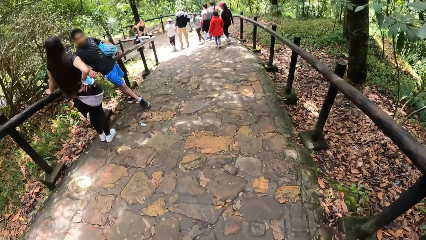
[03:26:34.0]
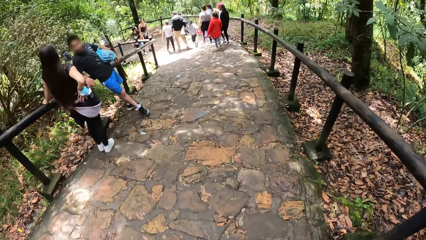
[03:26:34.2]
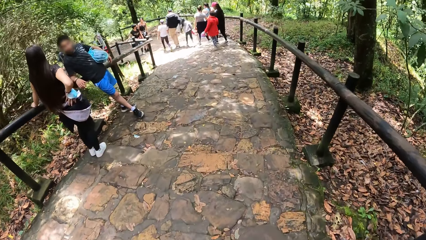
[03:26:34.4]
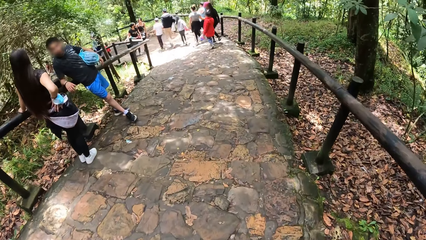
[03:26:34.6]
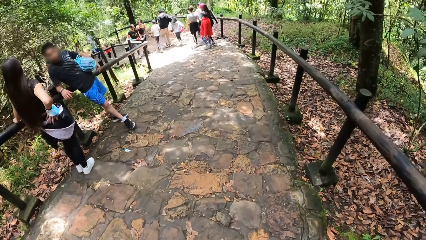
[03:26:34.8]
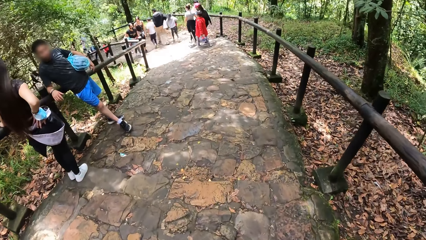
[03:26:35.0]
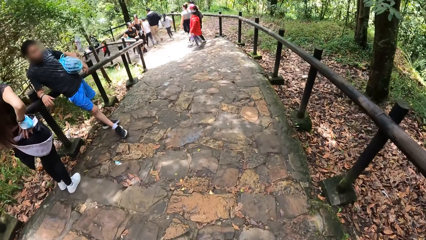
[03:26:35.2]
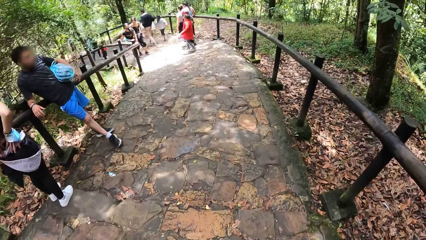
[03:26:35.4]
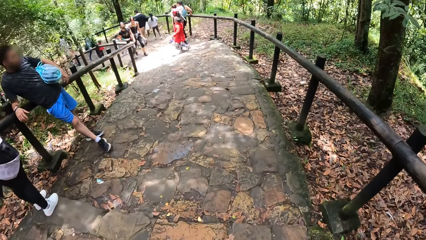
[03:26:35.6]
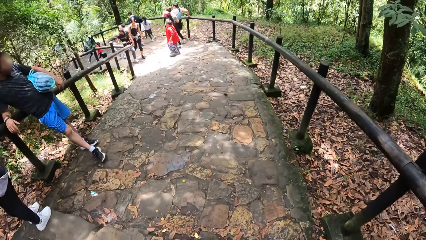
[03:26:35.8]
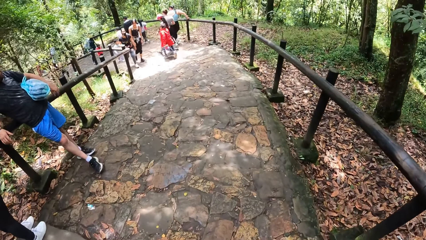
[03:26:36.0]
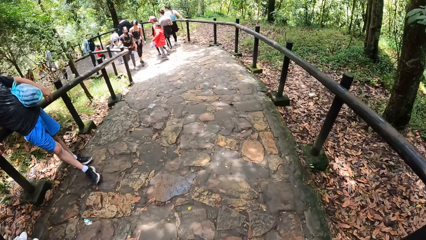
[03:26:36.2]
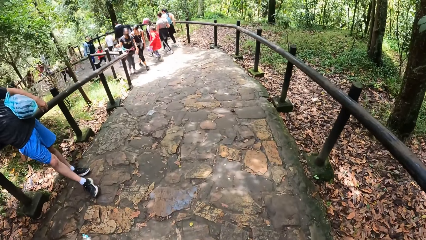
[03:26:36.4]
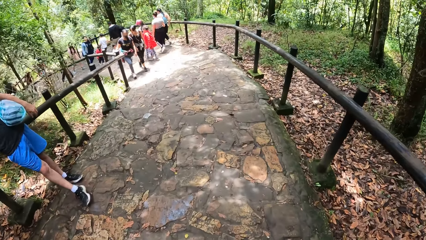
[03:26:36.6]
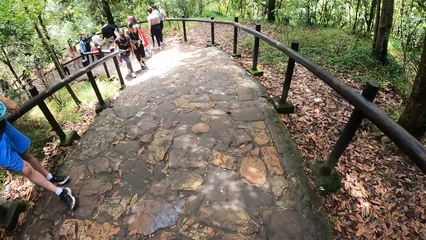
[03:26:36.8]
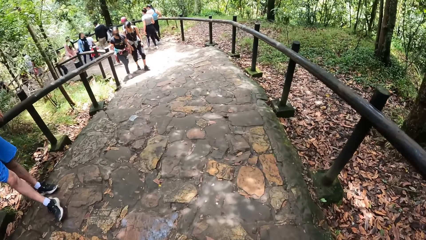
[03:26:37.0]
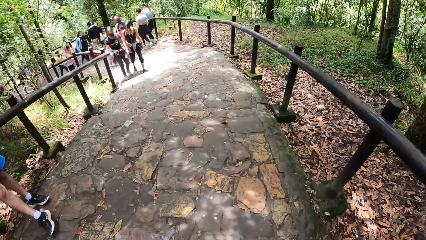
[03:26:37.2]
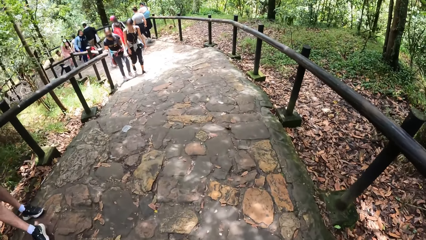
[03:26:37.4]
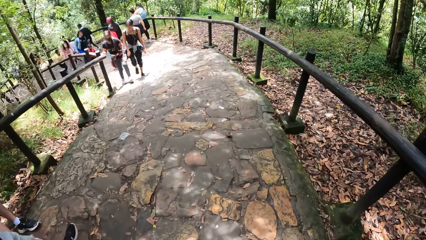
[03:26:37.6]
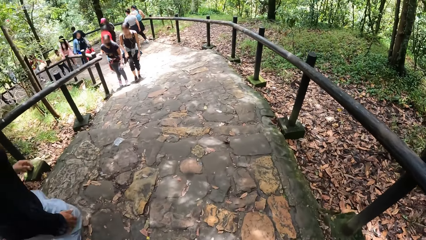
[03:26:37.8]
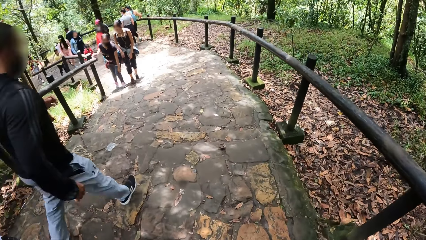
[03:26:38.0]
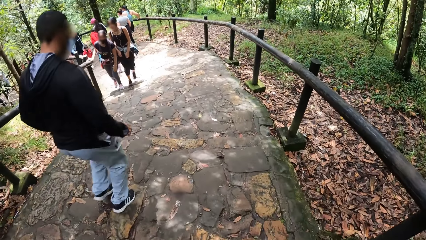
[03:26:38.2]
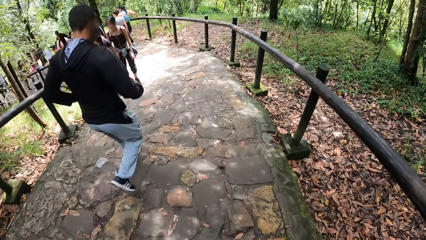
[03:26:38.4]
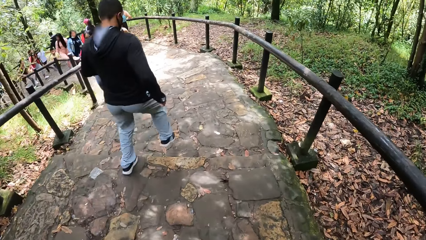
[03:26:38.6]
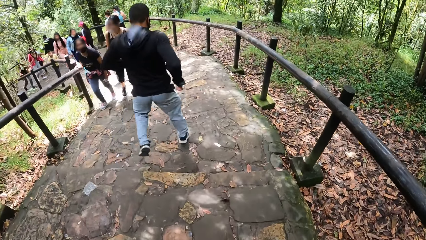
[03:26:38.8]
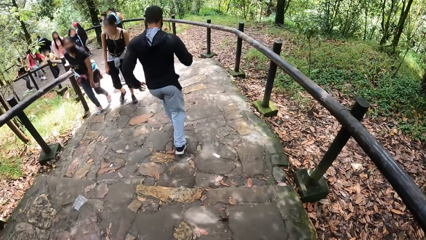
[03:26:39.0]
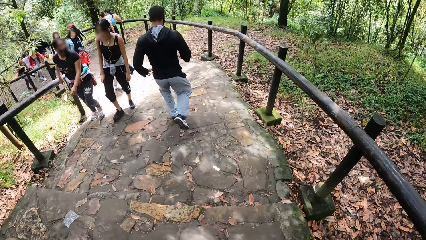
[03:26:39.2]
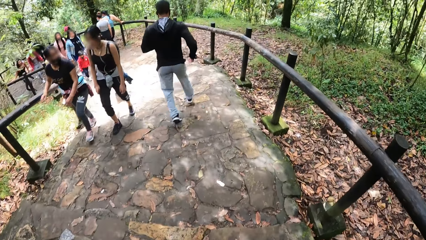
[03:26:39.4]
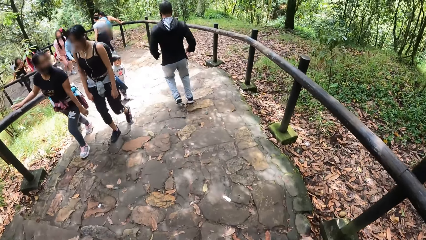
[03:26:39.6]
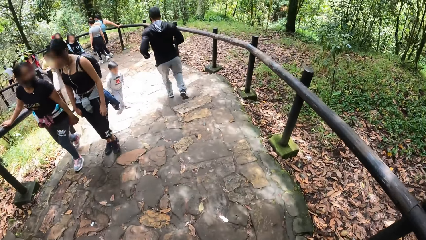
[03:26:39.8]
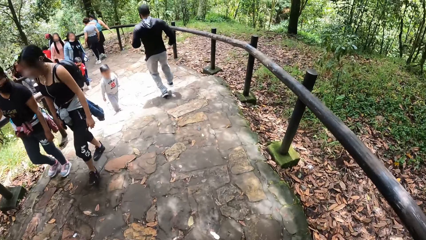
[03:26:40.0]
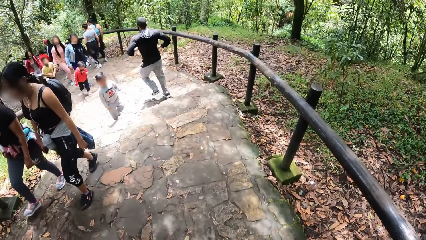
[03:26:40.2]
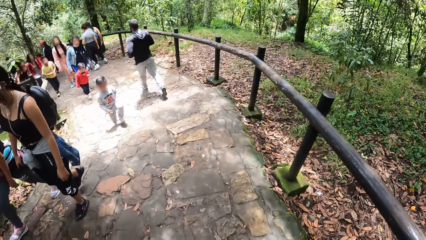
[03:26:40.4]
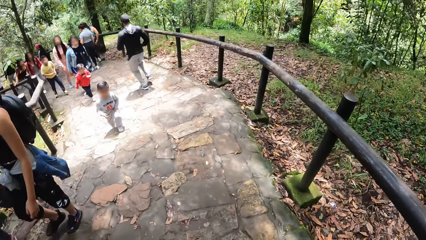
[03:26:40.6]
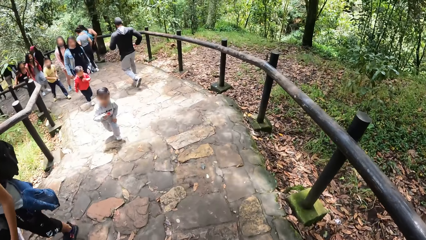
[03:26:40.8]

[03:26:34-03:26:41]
The camera wearer walks around.

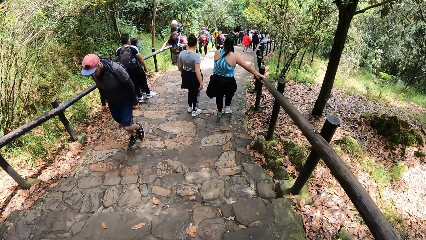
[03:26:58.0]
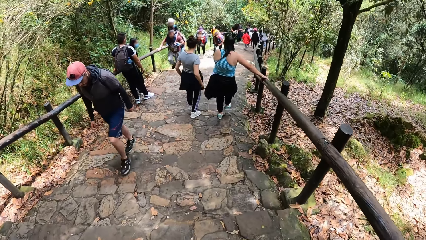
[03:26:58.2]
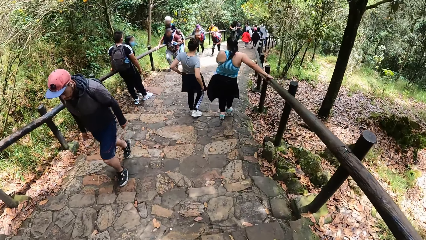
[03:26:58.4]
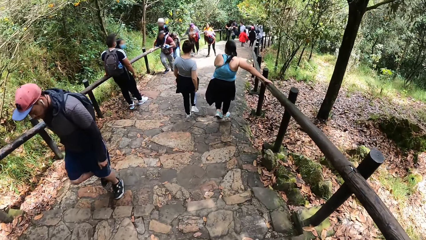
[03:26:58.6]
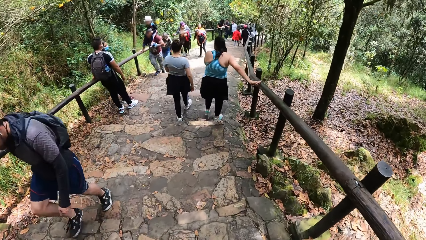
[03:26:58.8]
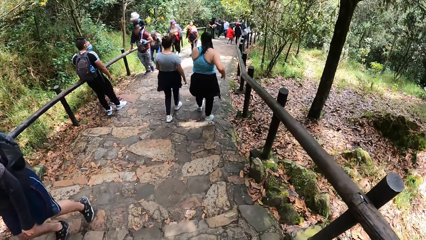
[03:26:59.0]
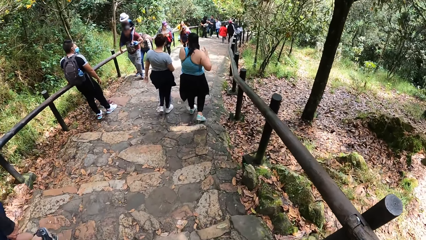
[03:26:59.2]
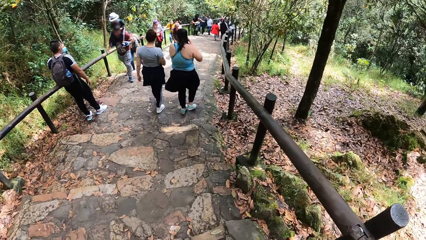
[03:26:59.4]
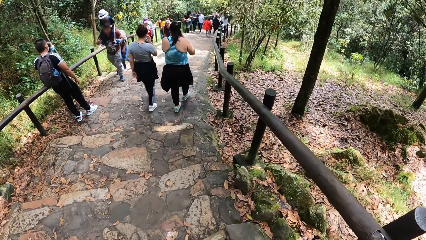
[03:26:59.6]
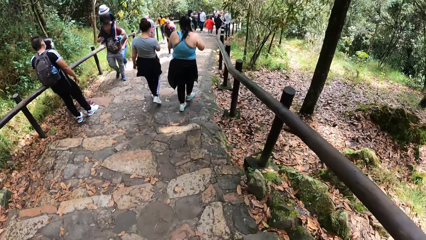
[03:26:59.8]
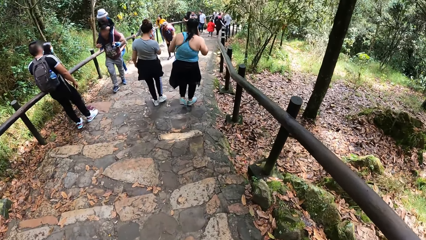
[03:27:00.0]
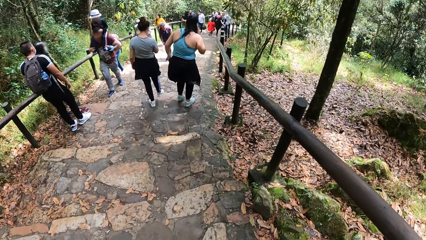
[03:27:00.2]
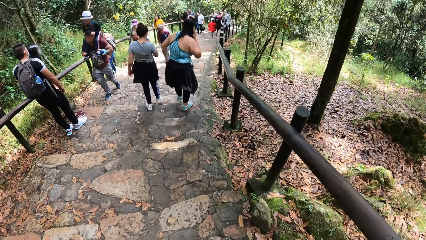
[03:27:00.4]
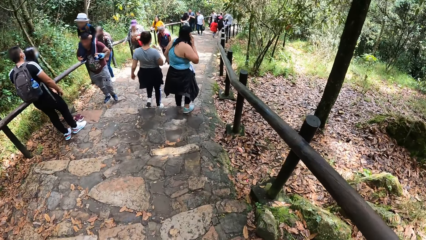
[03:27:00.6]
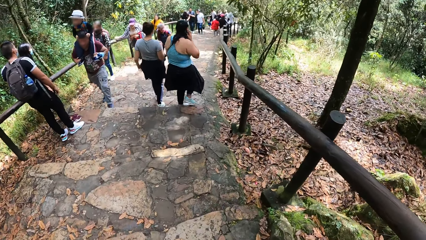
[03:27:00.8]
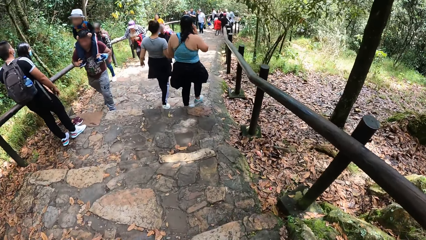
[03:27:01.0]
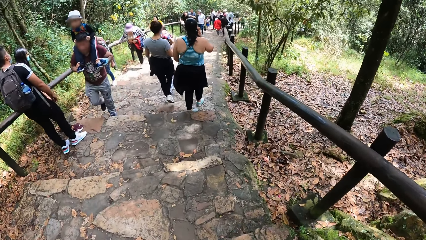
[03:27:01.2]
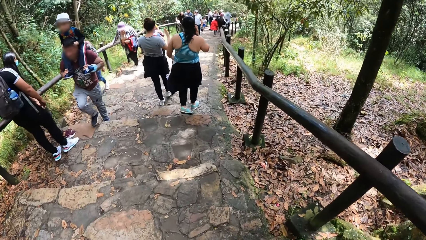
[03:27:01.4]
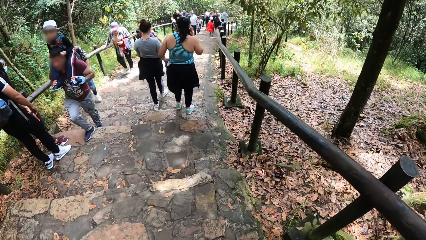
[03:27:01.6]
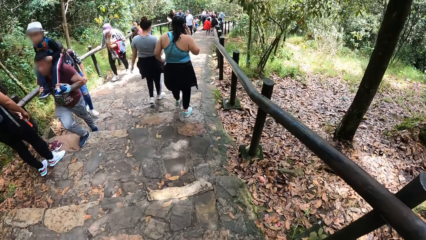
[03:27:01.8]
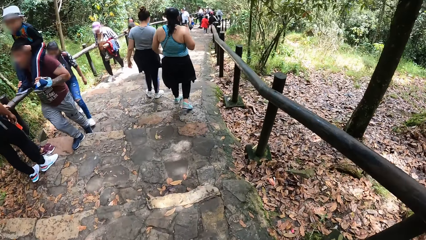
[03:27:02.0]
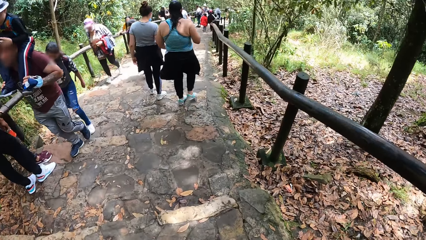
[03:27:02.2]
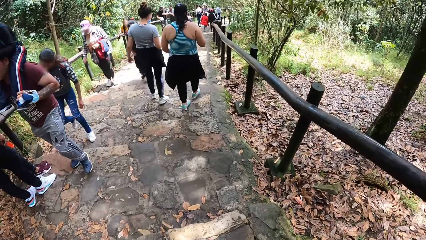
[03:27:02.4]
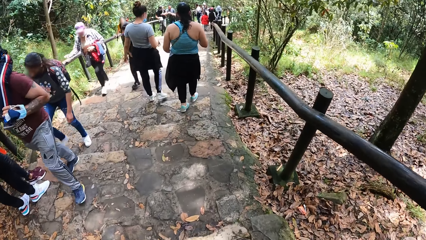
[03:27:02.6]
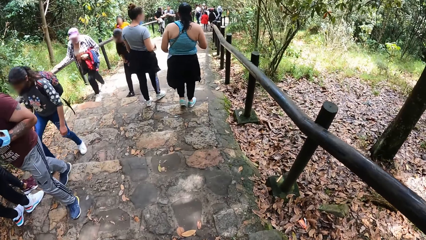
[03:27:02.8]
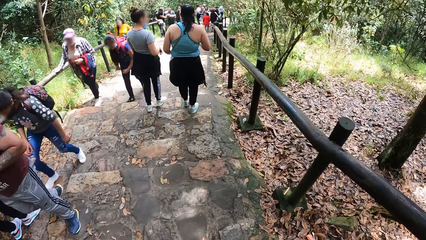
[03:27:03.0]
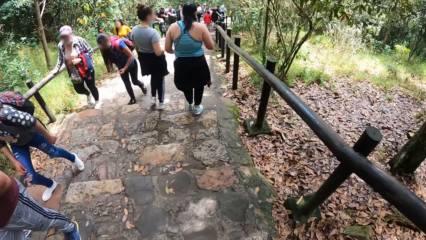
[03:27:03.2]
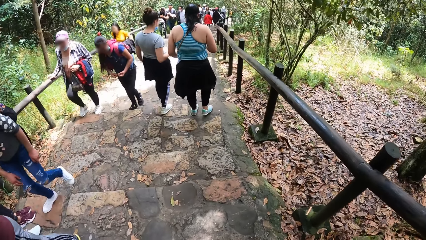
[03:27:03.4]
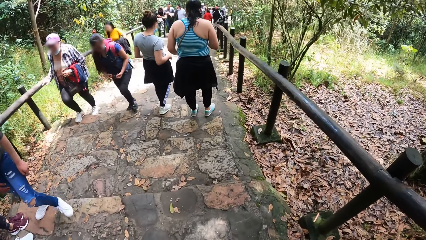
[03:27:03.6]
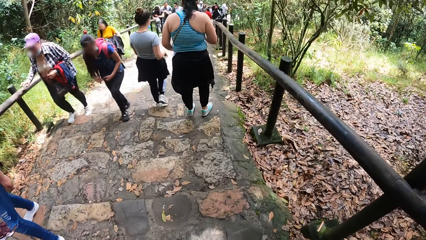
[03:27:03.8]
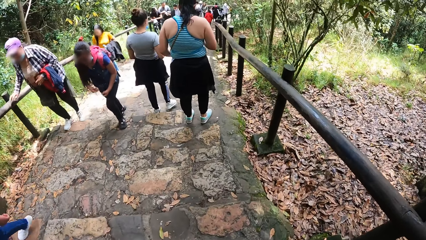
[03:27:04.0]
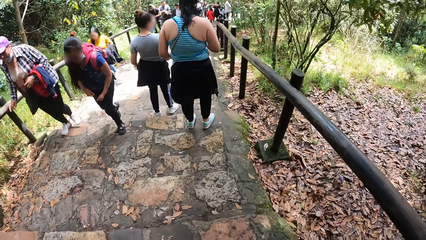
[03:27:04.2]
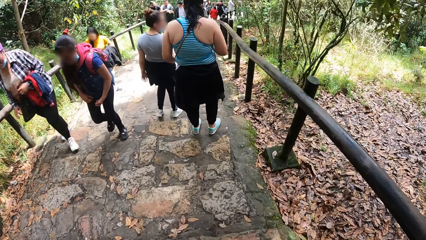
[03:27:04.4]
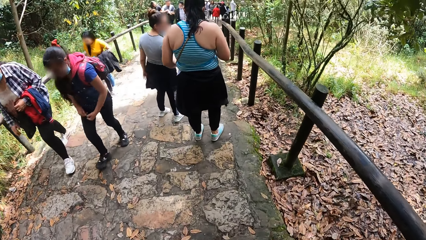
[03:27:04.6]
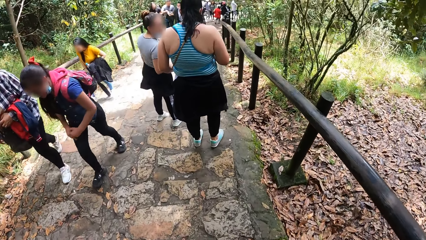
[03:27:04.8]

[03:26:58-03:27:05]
The camera wearer walks around.

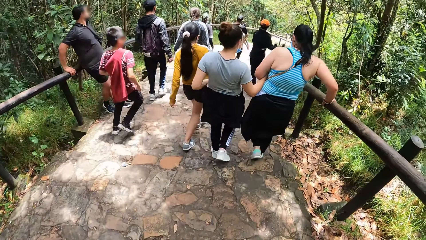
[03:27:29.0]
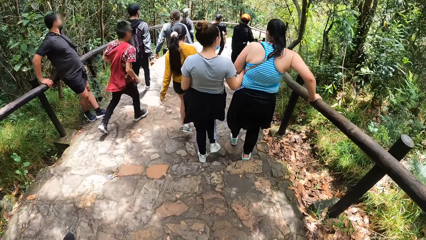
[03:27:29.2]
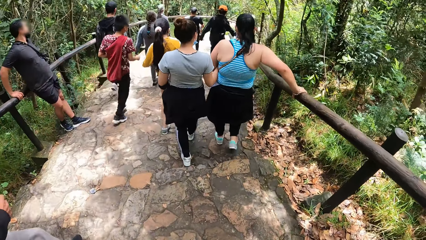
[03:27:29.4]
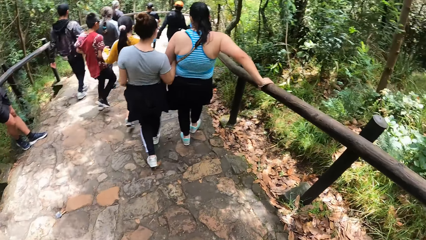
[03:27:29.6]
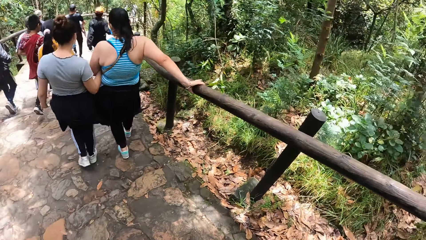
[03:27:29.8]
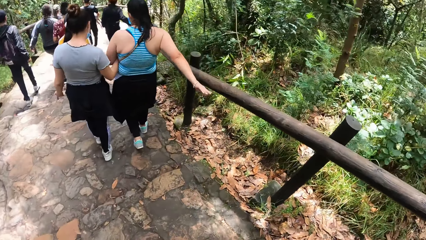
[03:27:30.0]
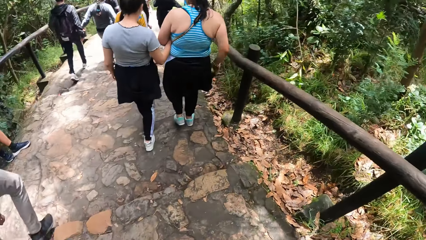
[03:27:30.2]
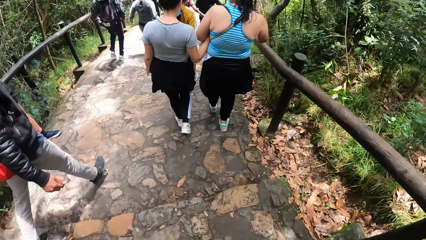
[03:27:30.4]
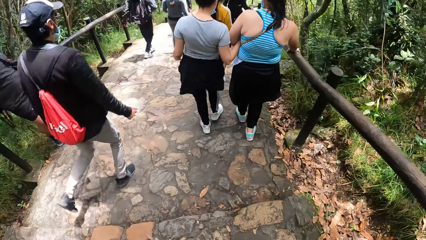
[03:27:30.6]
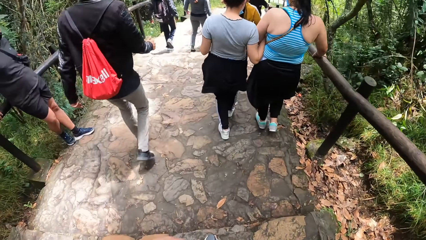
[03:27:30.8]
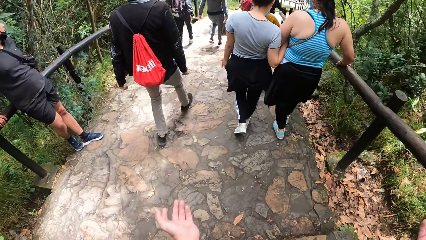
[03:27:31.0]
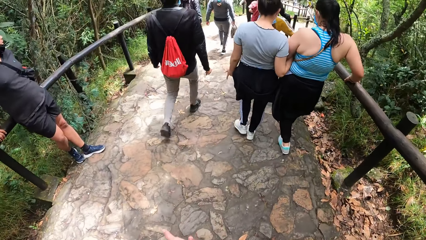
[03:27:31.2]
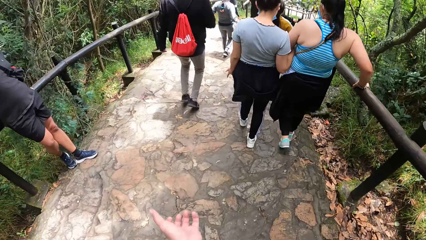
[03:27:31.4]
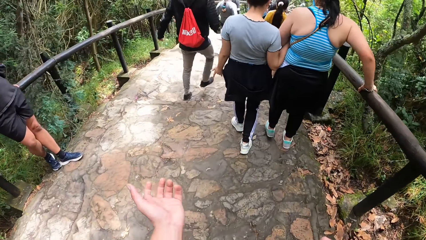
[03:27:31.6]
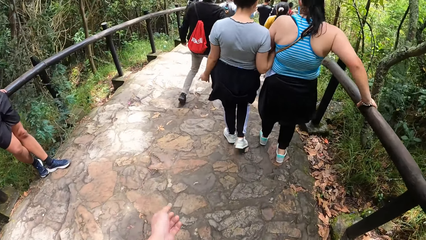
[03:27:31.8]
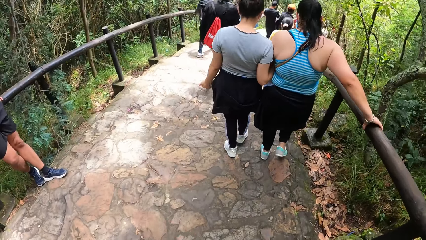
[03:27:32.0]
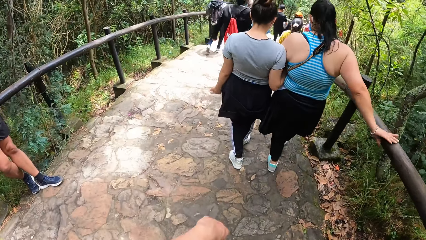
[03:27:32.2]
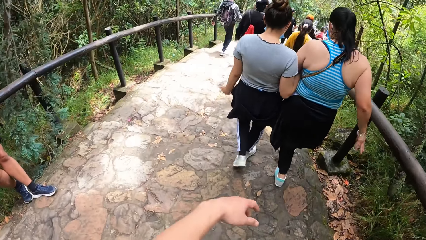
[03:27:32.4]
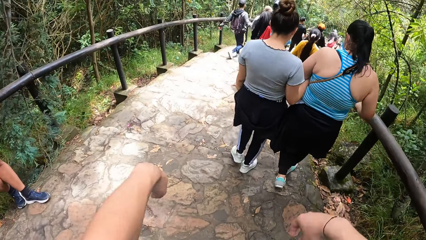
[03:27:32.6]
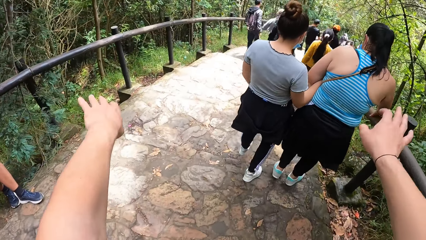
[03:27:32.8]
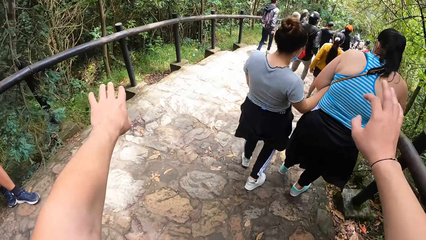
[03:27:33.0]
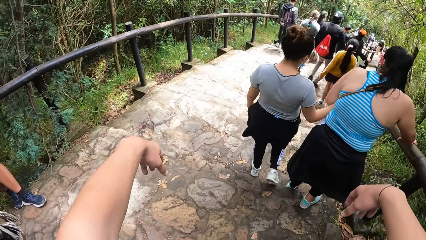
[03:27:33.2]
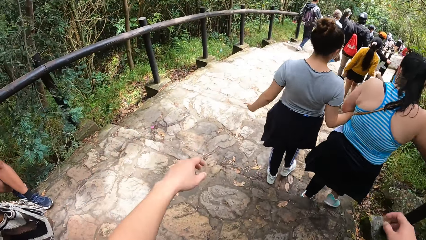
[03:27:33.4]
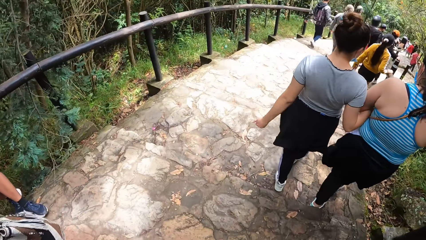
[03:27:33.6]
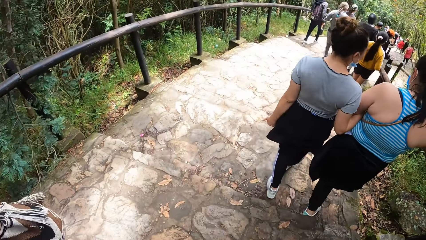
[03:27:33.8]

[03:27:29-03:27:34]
The camera wearer gestures with both hands. They lift their hands.
